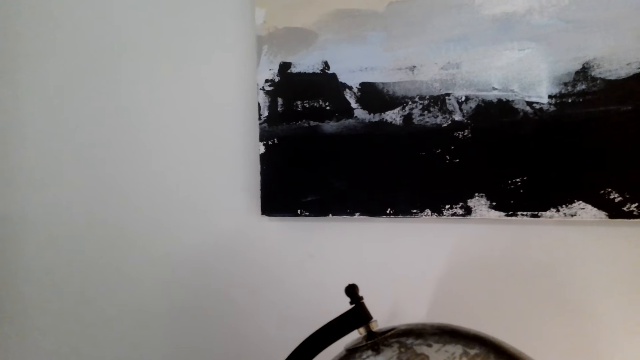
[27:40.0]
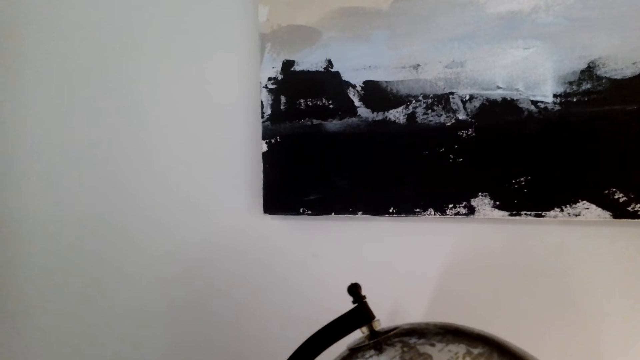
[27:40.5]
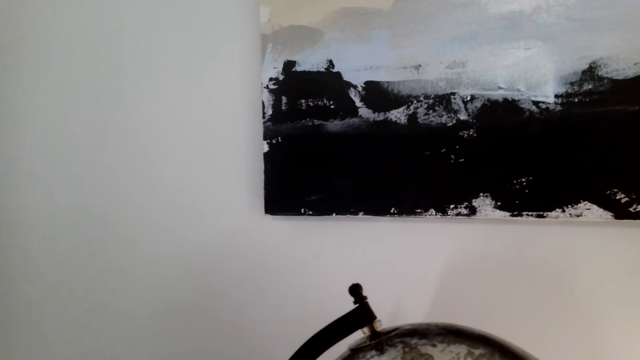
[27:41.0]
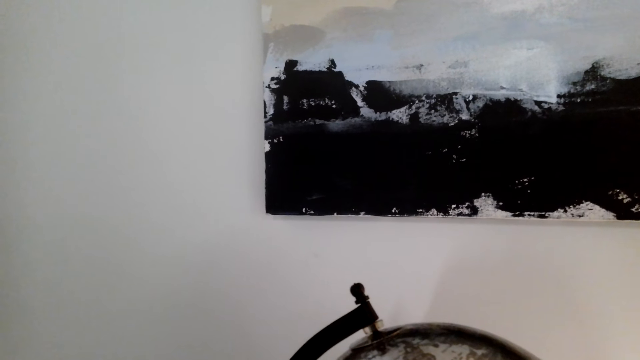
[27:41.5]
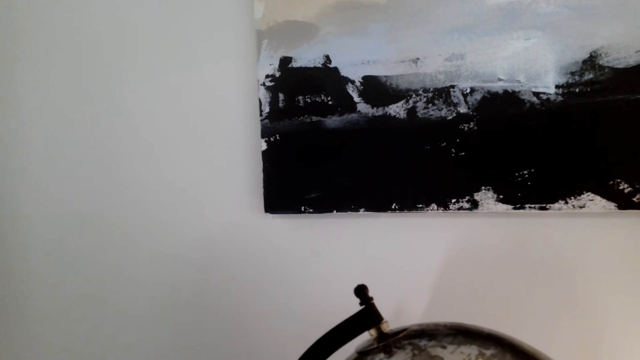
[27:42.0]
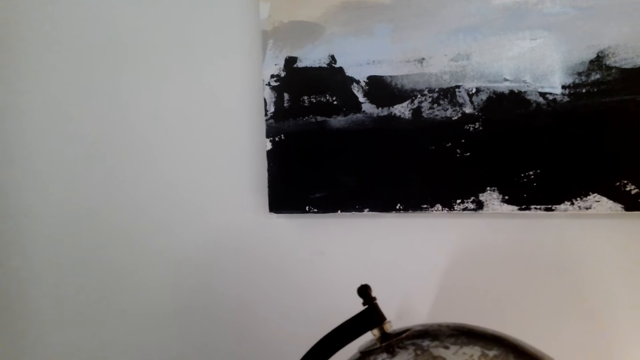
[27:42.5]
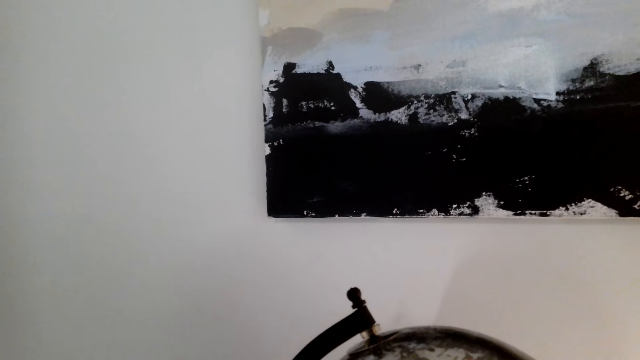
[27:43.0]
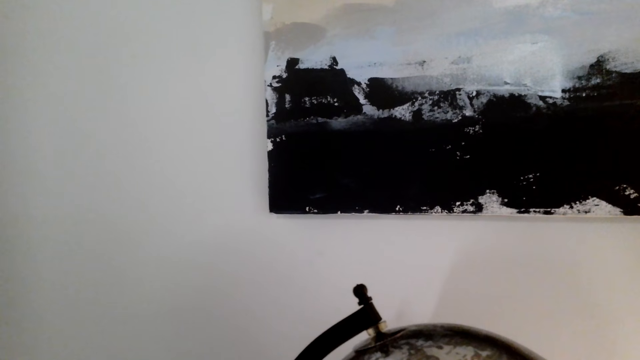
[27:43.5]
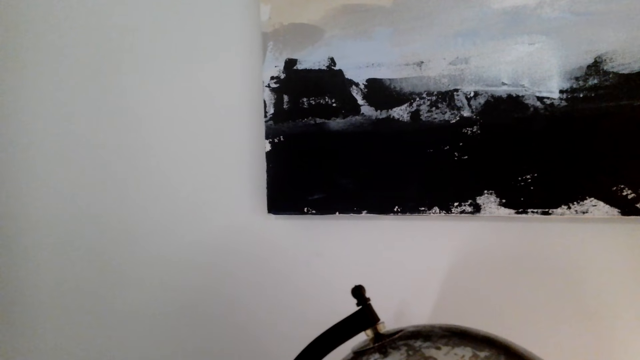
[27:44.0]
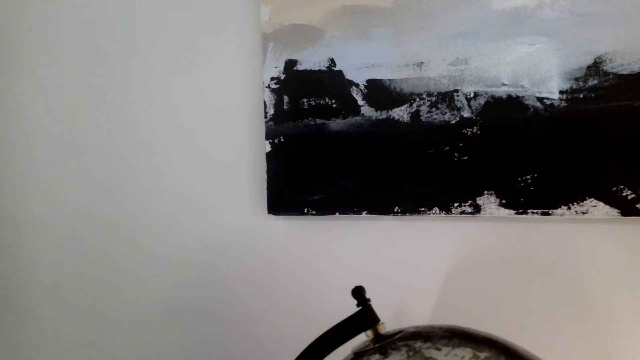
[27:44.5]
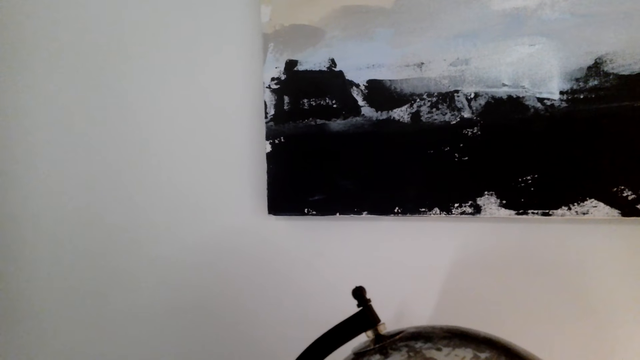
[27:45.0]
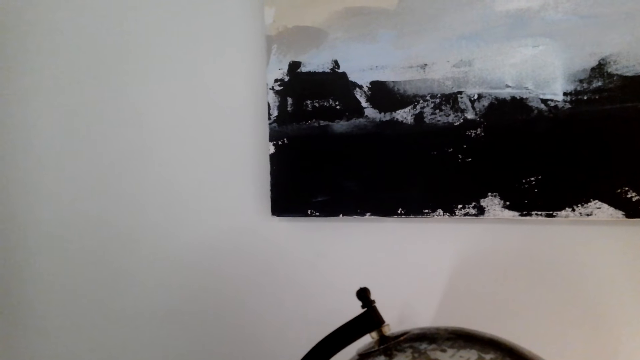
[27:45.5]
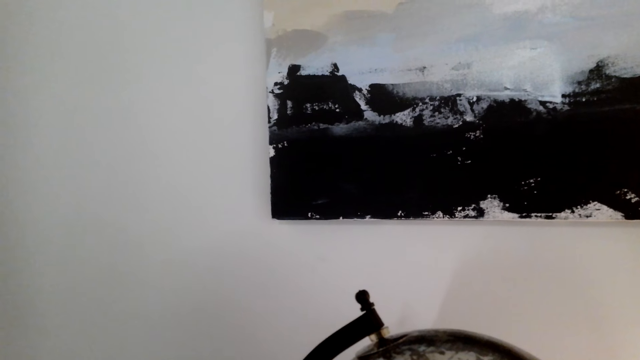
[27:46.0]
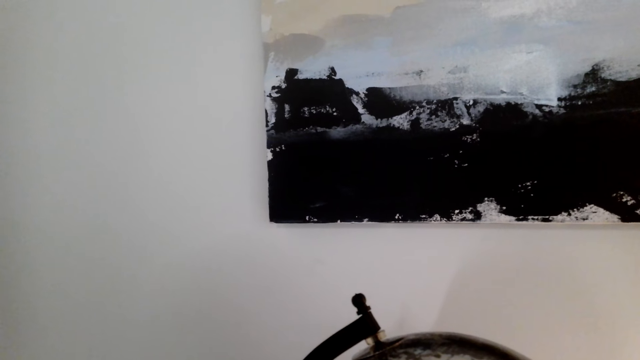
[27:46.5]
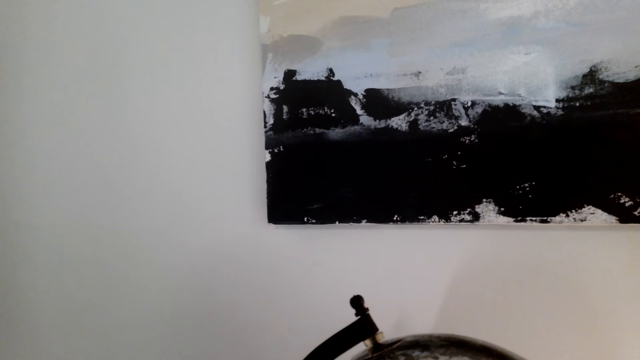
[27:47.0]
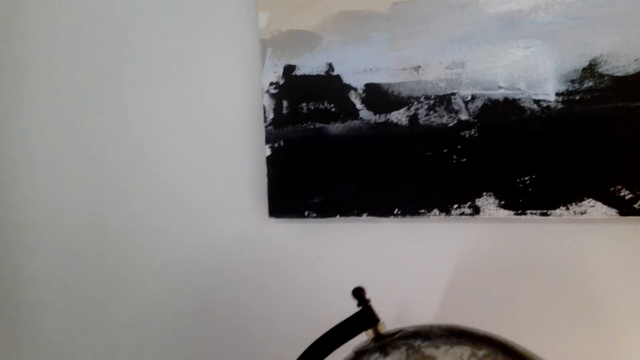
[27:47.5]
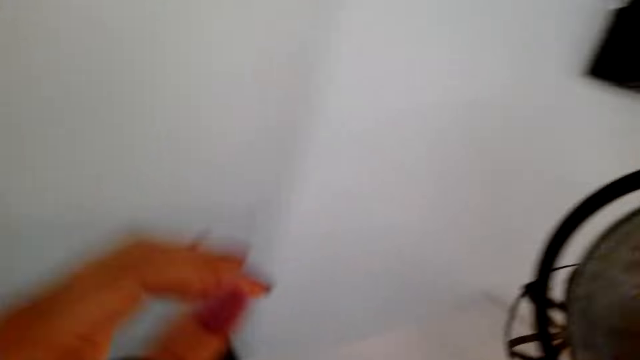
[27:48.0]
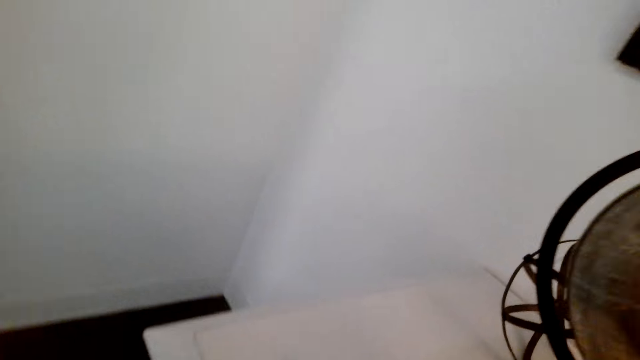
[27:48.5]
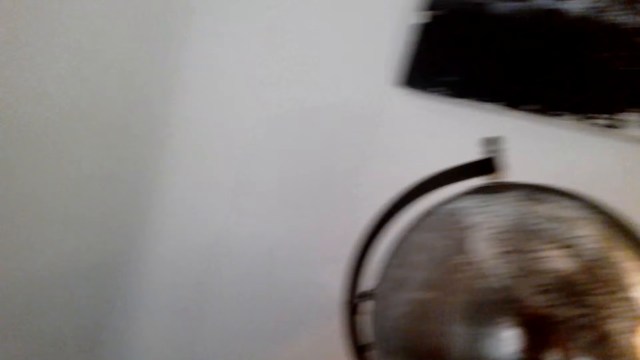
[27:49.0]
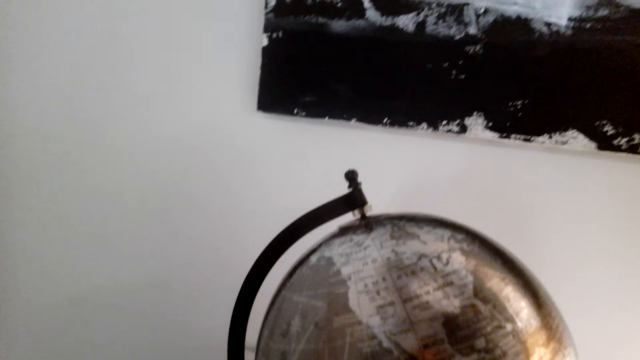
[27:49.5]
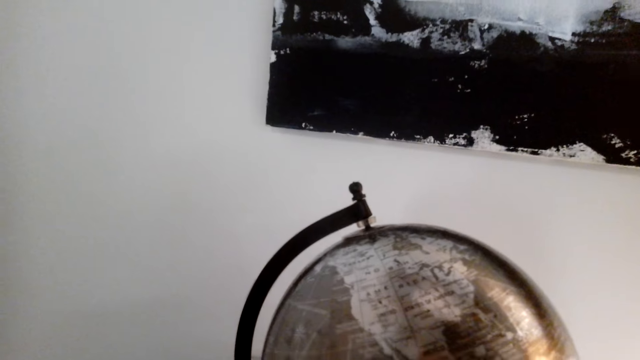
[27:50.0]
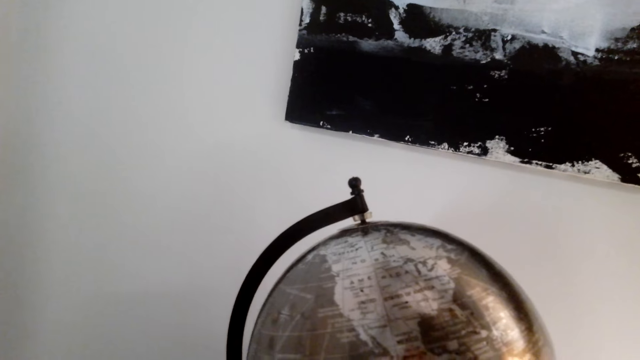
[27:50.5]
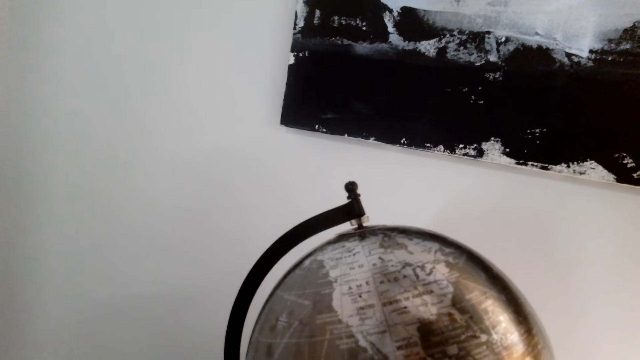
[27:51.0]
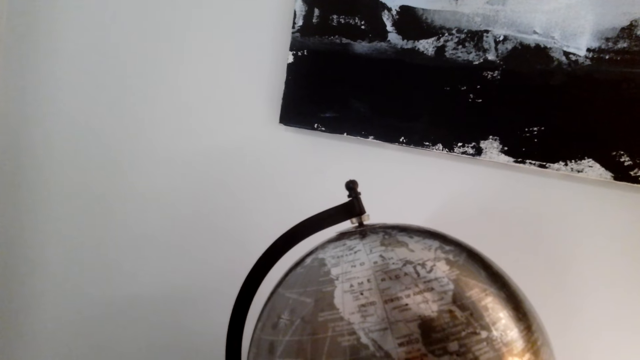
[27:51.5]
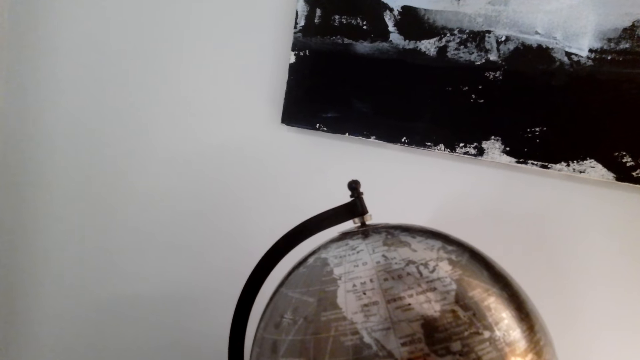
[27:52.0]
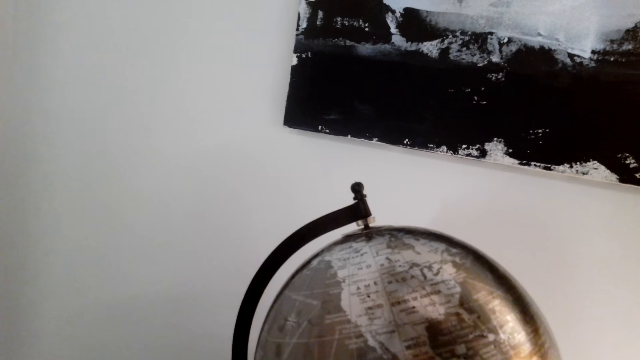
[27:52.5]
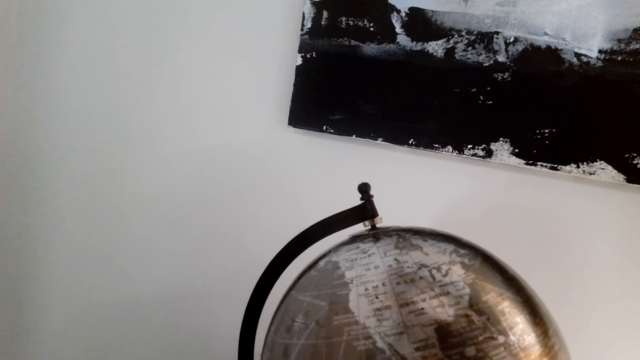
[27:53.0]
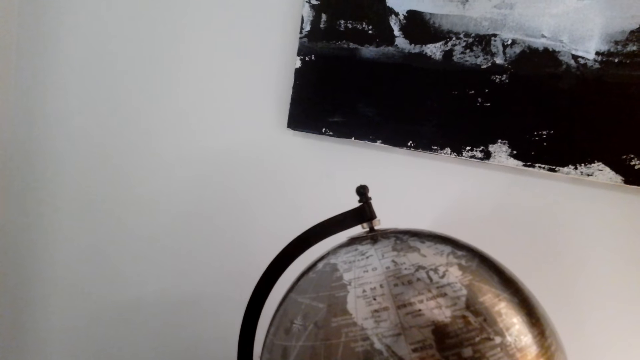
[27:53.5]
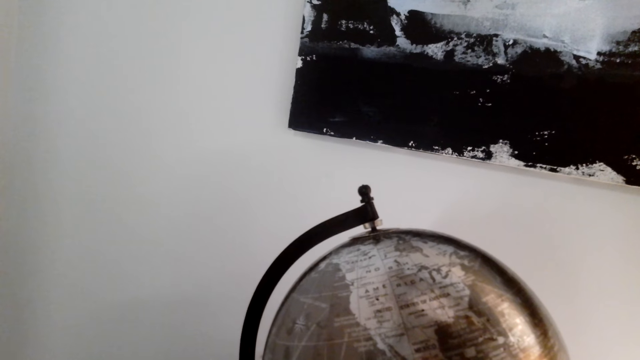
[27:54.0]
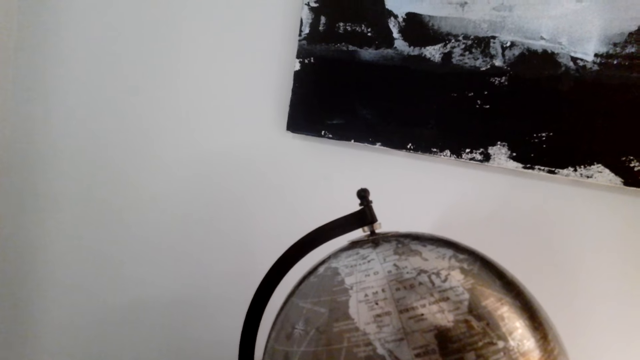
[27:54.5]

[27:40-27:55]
The camera wearer speaks on the phone. They fix something. They speak on the phone.

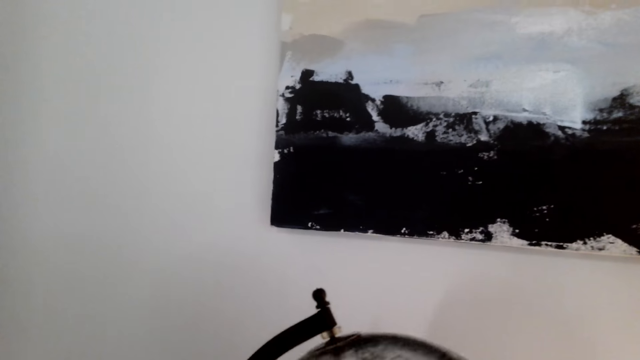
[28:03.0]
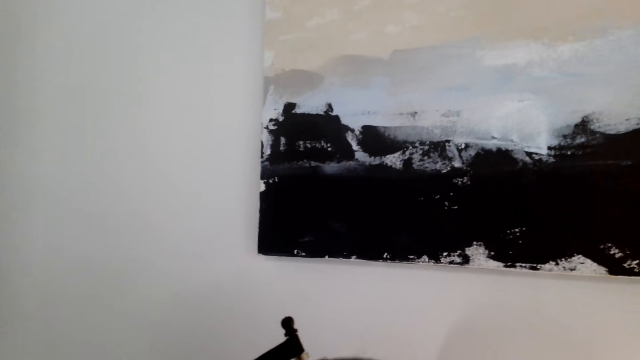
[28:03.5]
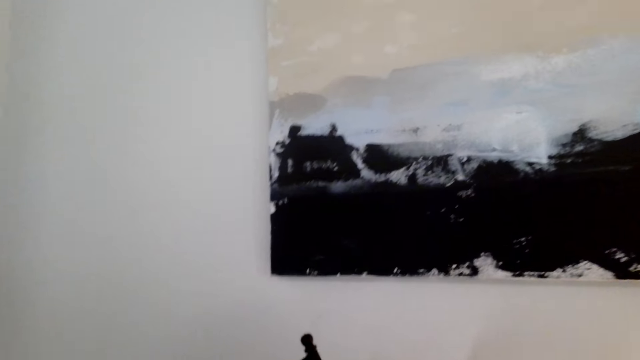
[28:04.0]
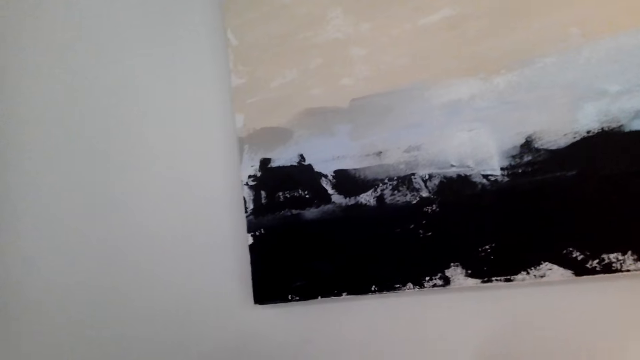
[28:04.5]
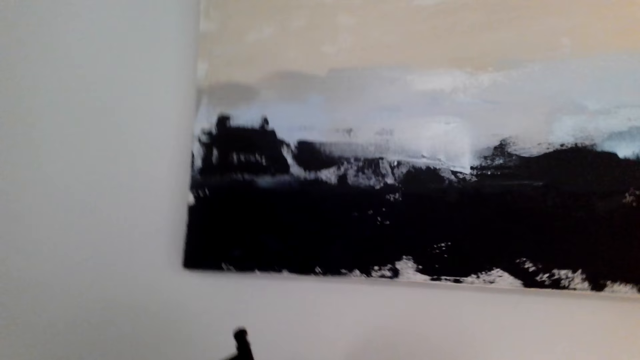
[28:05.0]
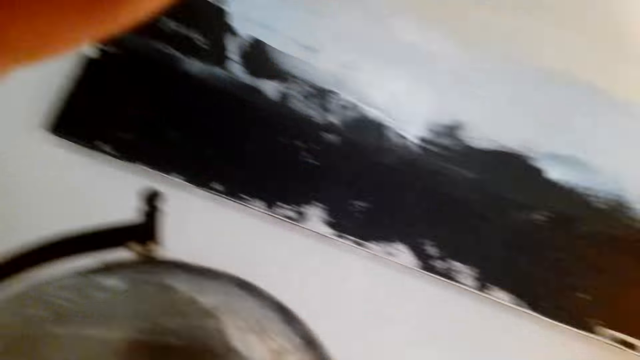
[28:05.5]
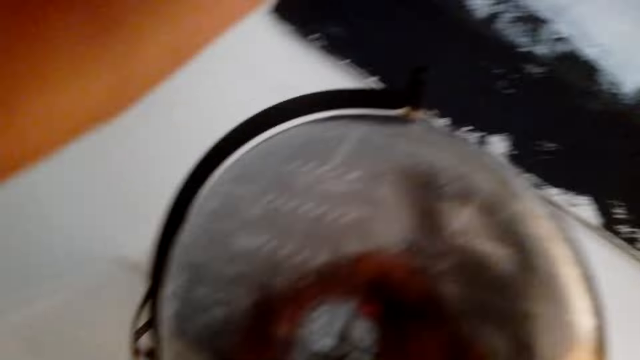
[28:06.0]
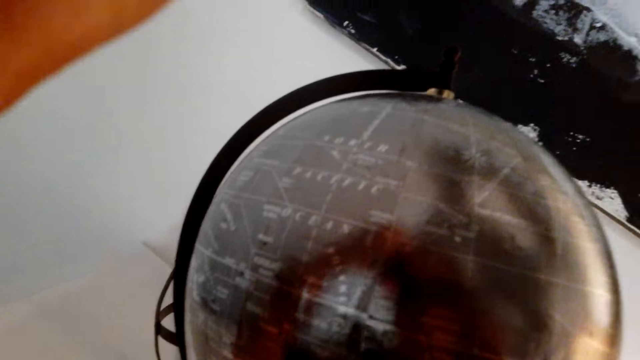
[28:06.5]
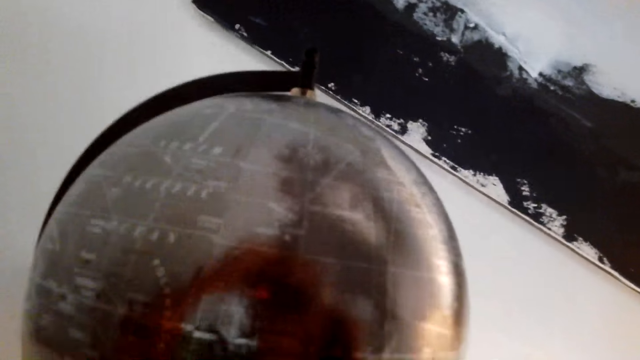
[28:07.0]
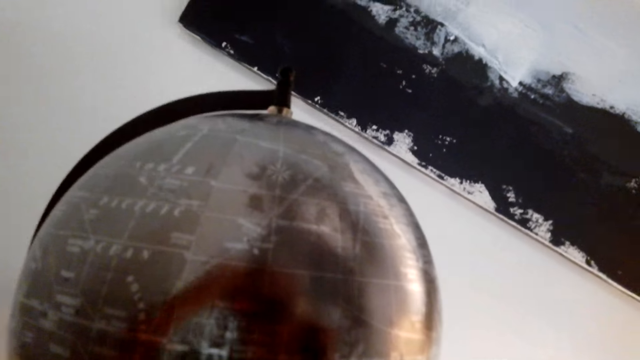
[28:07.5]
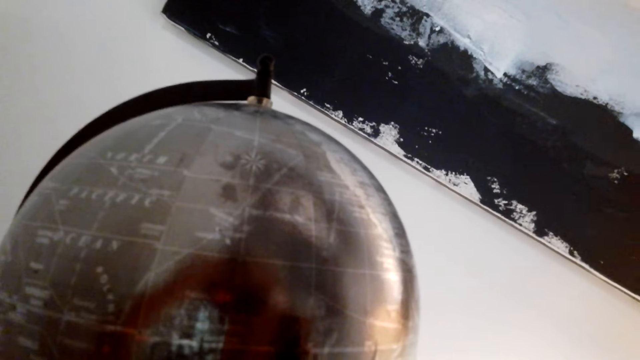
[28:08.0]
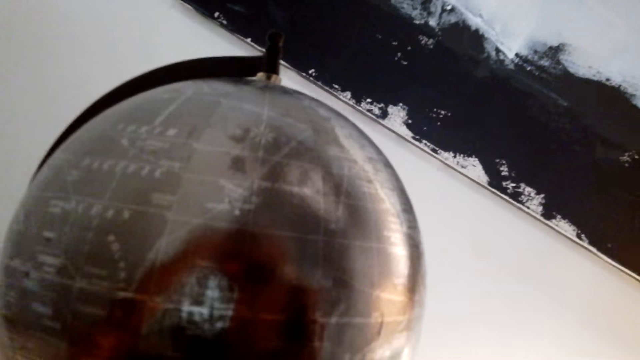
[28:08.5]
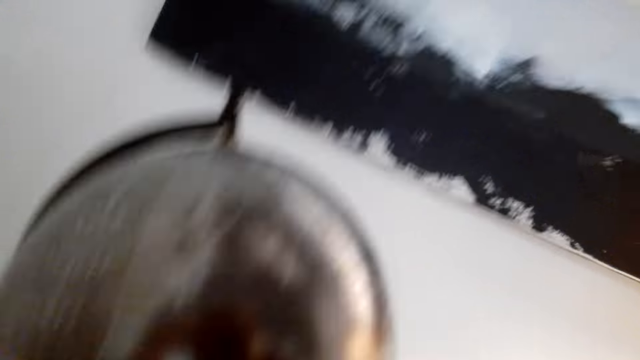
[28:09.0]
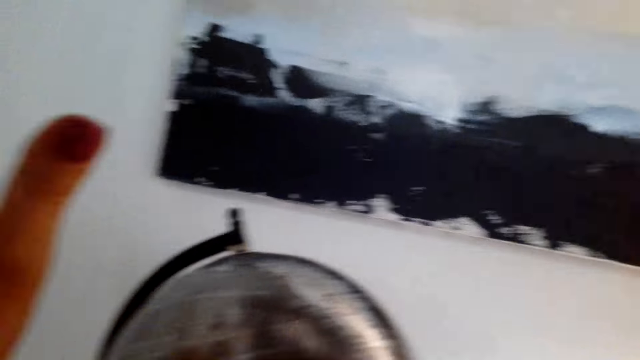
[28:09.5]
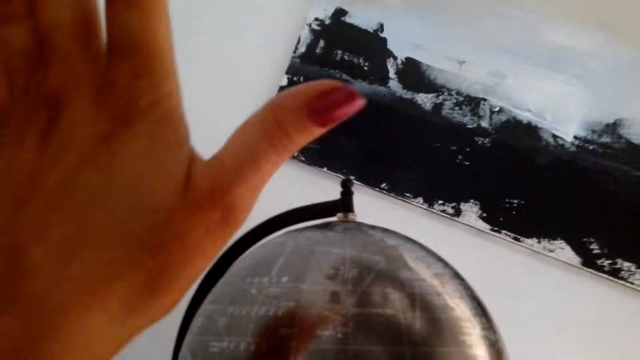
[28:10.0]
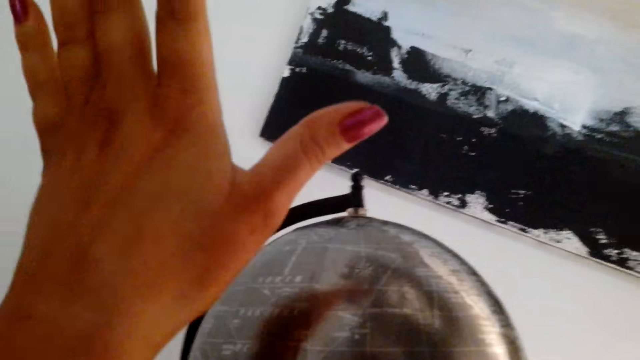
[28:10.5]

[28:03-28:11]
The camera wearer touches something. They speak on the phone.
